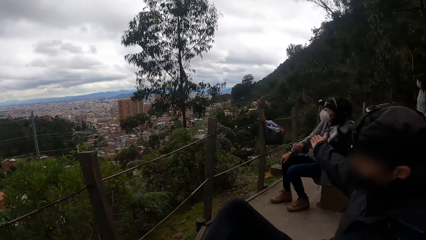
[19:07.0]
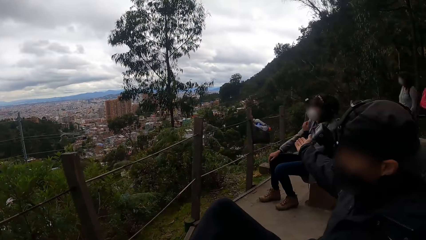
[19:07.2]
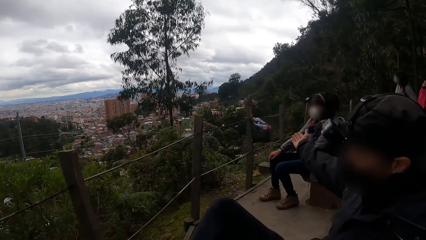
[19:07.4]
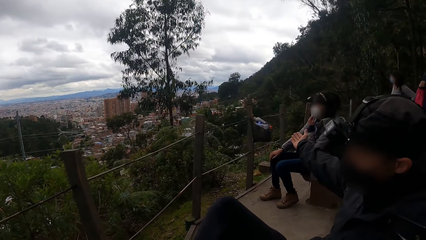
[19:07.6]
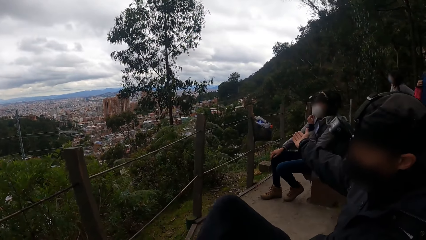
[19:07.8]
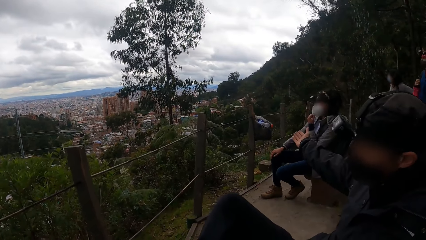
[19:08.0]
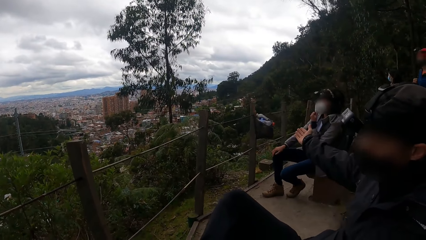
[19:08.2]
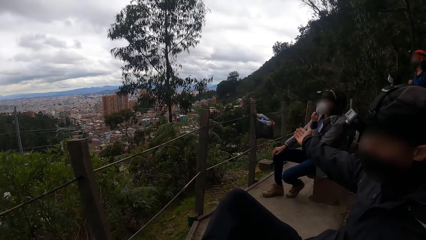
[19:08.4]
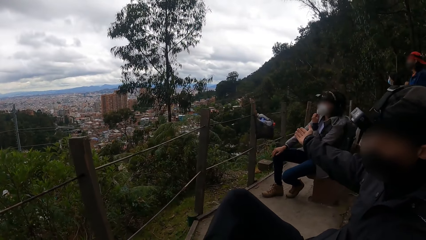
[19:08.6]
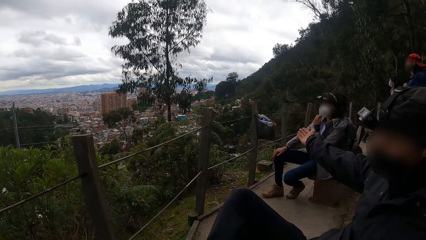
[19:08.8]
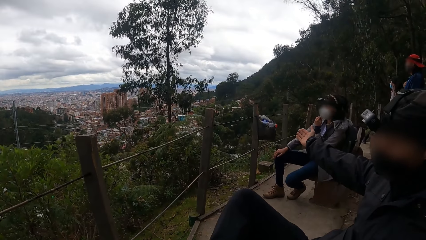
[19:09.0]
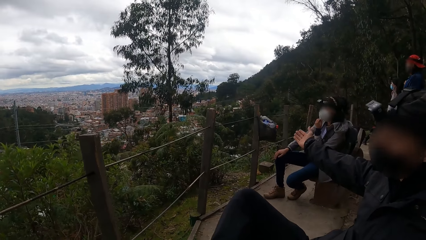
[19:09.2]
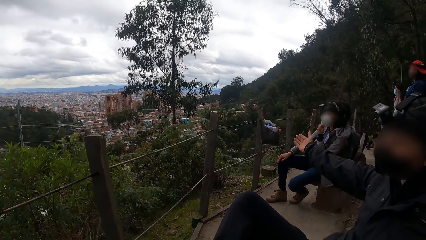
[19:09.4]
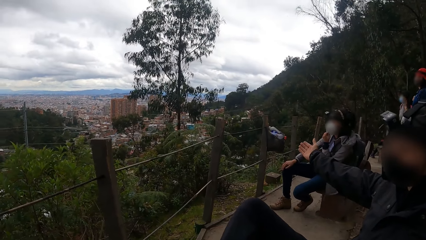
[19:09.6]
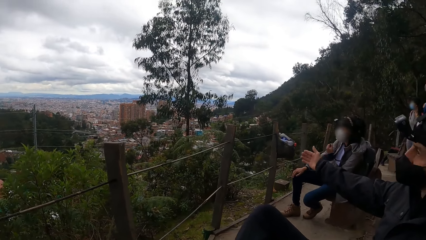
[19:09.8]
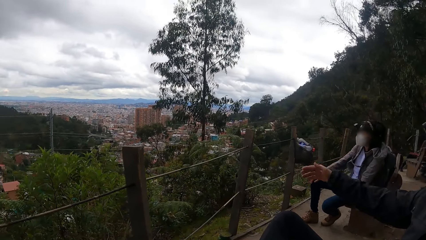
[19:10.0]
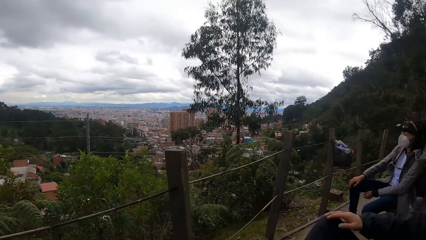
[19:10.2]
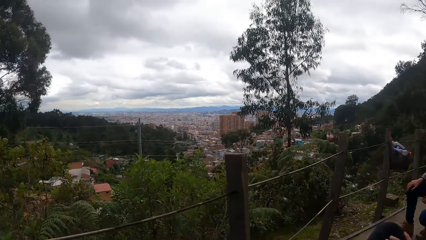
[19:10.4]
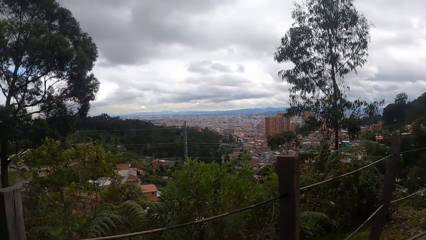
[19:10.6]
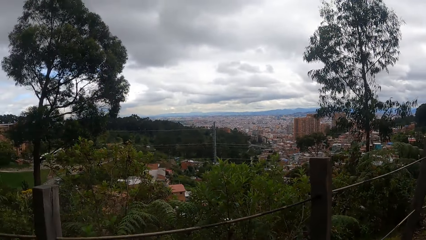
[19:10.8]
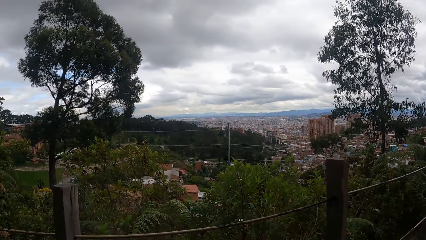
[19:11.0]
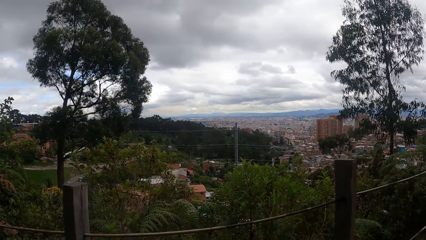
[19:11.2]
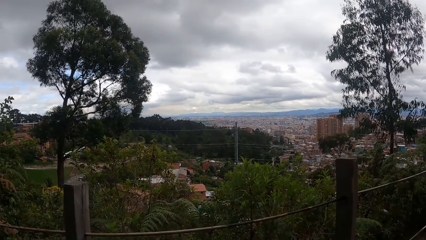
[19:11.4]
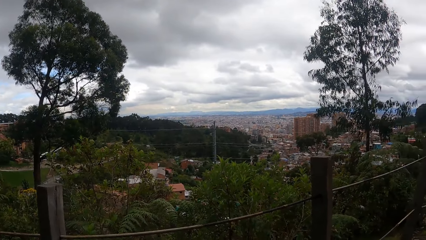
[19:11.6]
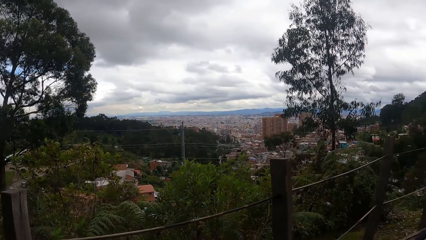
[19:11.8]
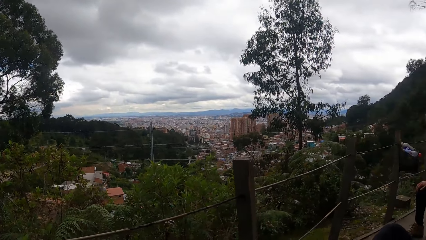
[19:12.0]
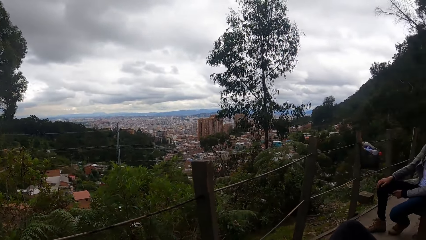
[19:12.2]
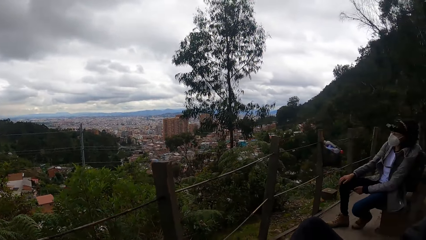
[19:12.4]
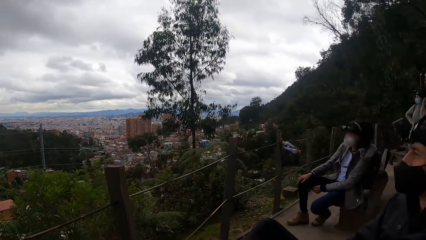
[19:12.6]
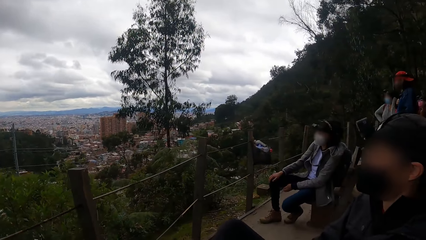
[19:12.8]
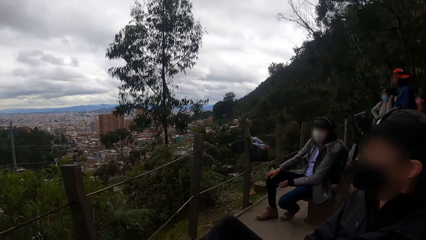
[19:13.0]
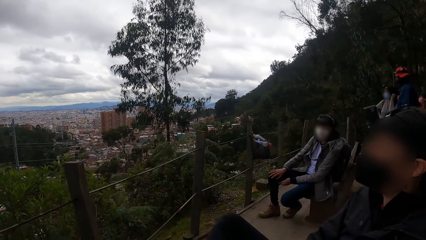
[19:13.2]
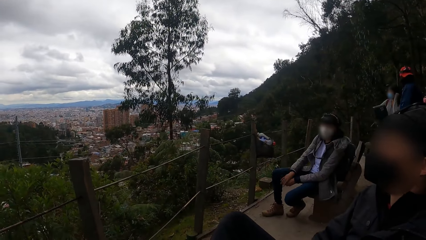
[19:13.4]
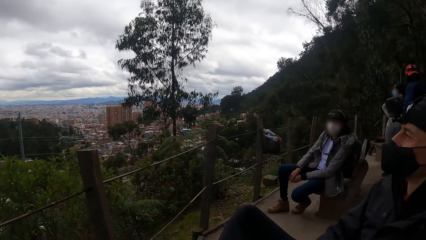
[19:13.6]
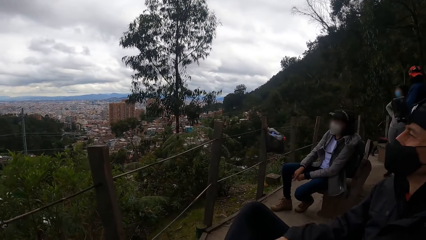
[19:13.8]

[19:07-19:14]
A man interacts with the camera wearer. The camera wearer looks to the right. The man points at the city.

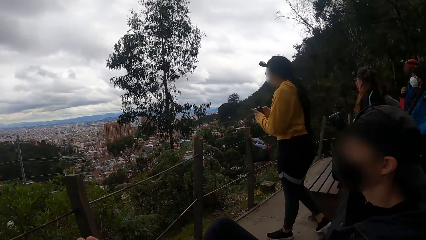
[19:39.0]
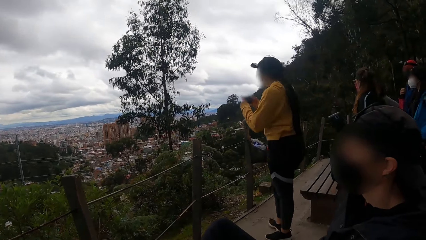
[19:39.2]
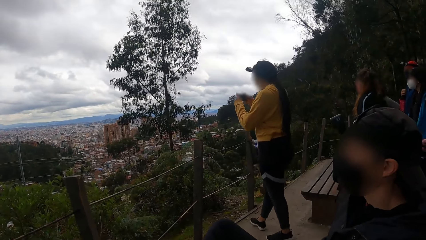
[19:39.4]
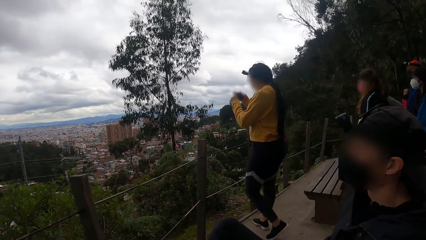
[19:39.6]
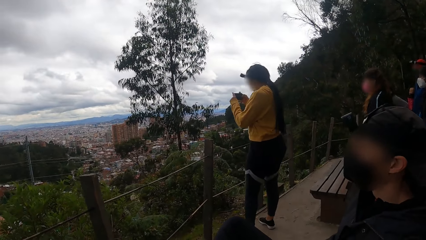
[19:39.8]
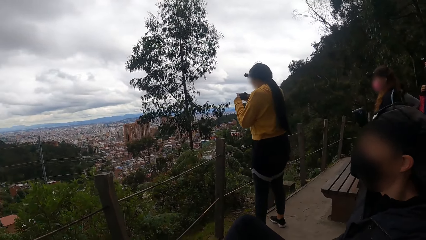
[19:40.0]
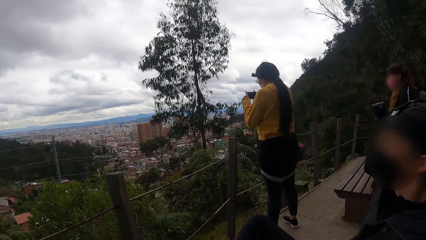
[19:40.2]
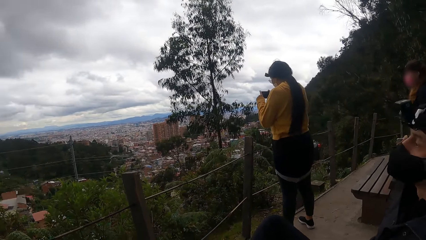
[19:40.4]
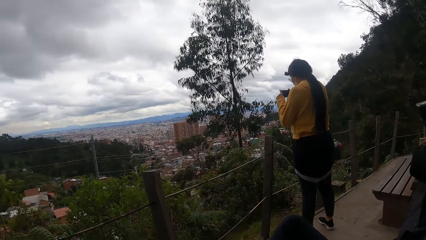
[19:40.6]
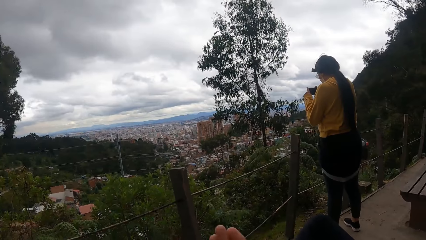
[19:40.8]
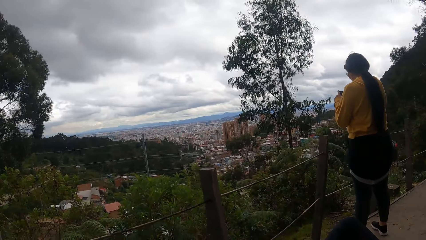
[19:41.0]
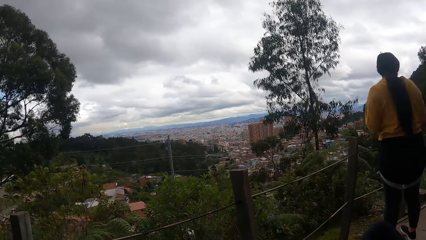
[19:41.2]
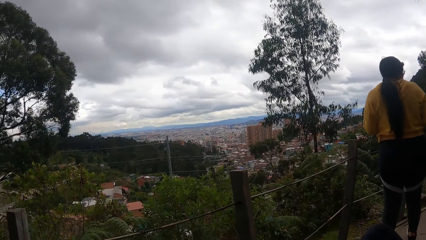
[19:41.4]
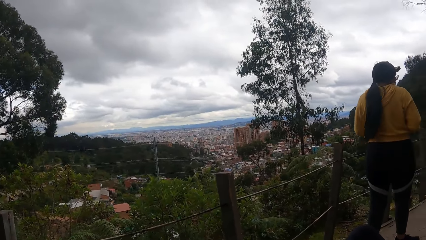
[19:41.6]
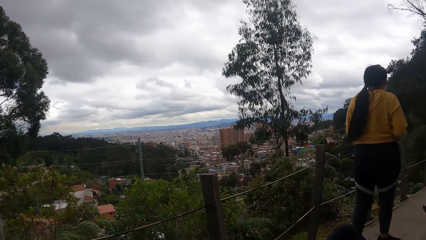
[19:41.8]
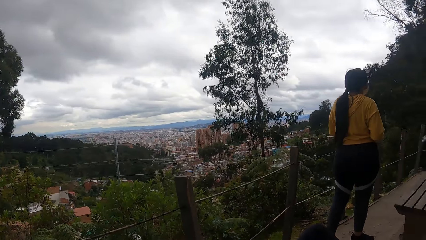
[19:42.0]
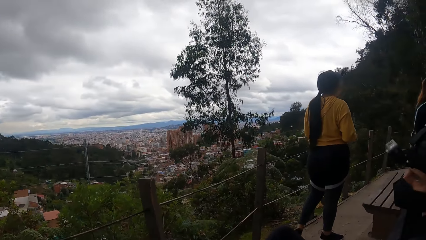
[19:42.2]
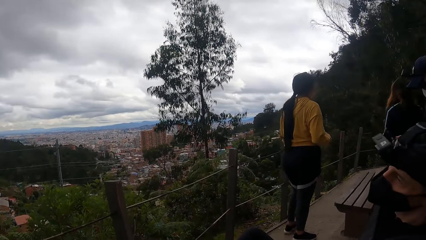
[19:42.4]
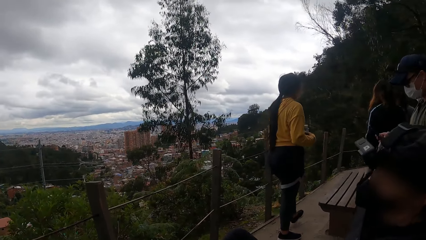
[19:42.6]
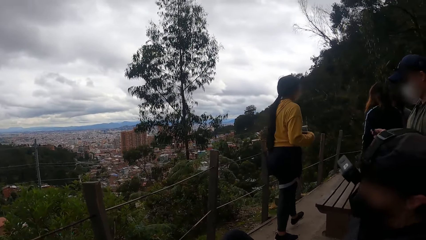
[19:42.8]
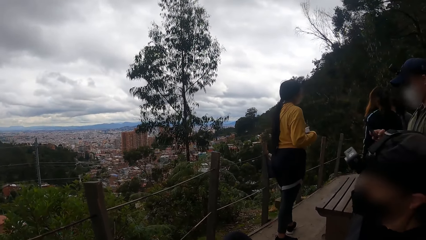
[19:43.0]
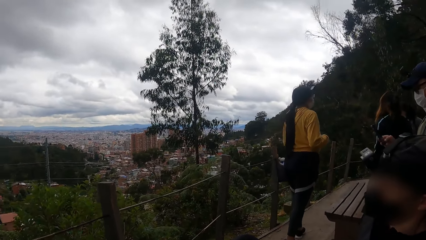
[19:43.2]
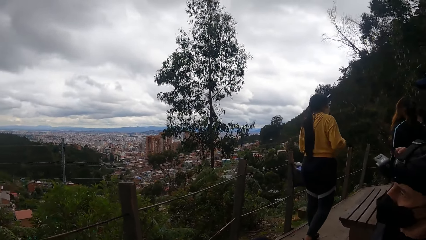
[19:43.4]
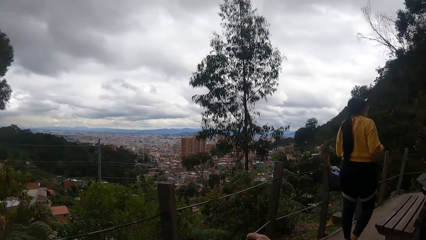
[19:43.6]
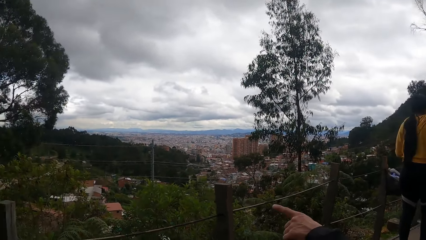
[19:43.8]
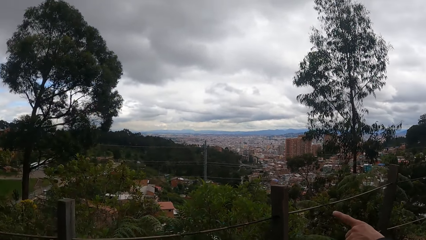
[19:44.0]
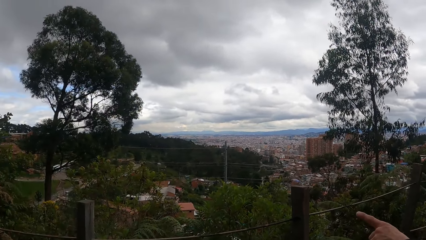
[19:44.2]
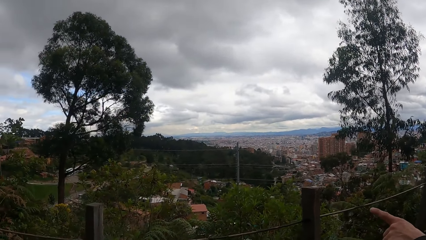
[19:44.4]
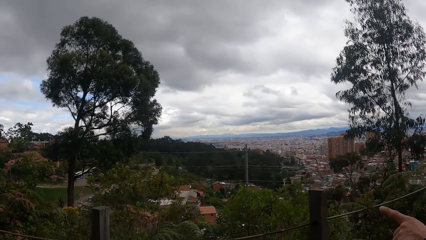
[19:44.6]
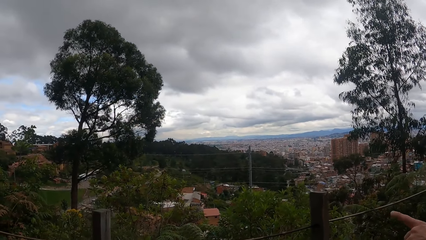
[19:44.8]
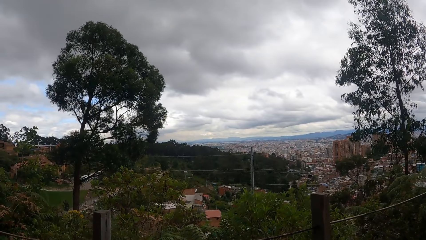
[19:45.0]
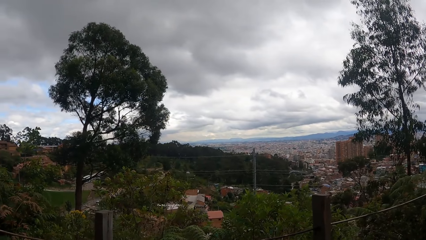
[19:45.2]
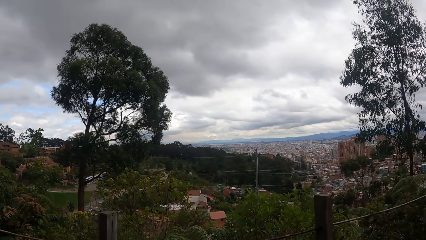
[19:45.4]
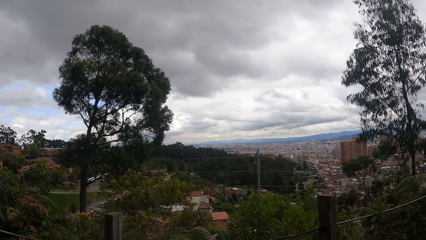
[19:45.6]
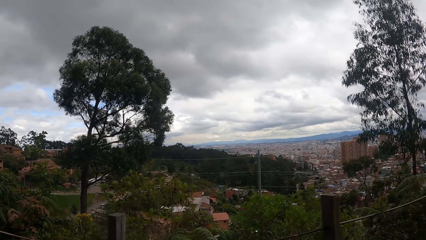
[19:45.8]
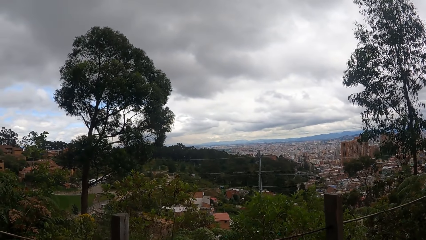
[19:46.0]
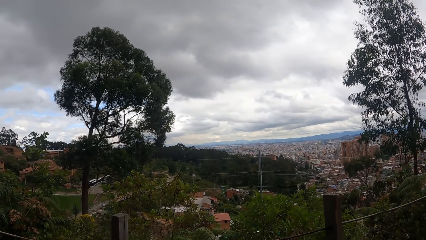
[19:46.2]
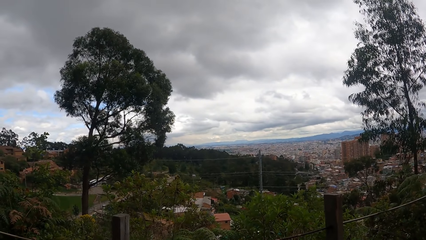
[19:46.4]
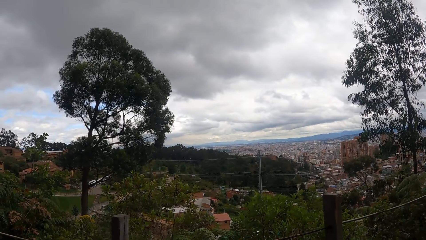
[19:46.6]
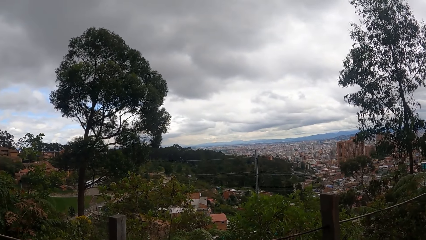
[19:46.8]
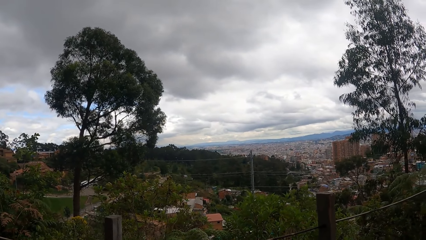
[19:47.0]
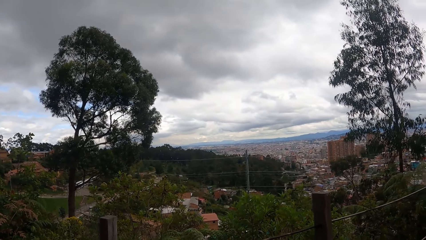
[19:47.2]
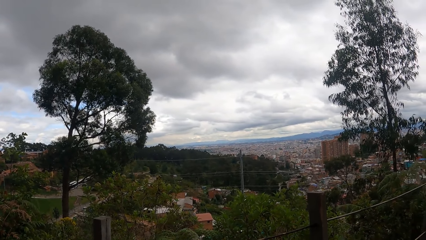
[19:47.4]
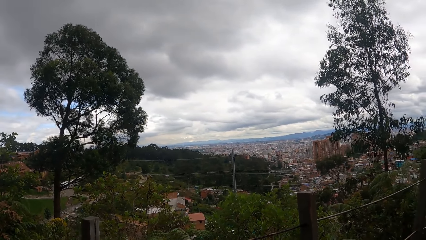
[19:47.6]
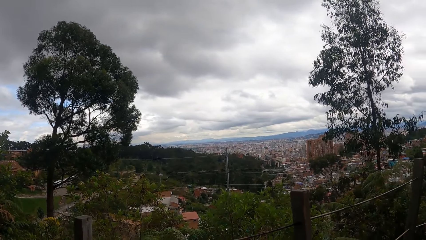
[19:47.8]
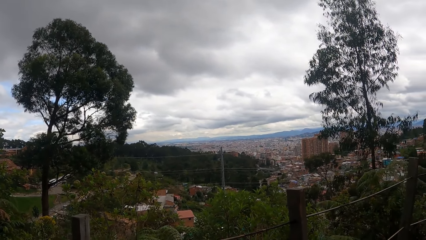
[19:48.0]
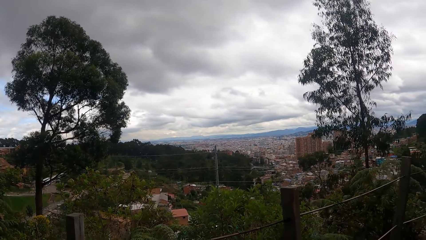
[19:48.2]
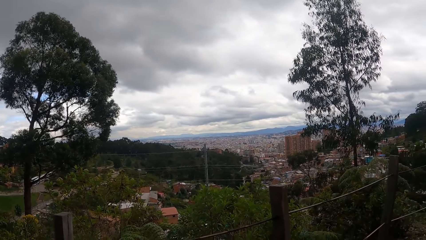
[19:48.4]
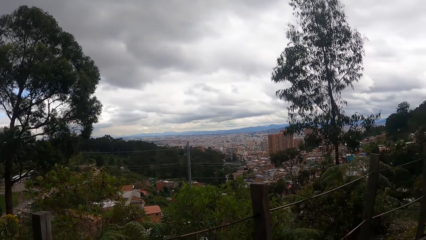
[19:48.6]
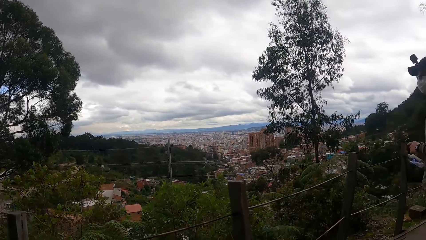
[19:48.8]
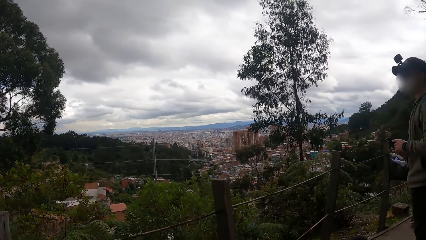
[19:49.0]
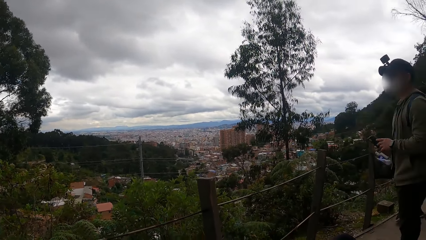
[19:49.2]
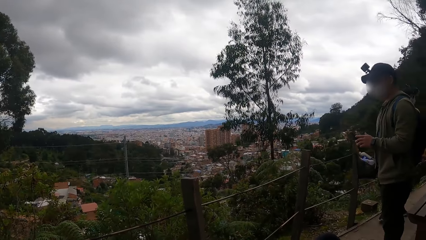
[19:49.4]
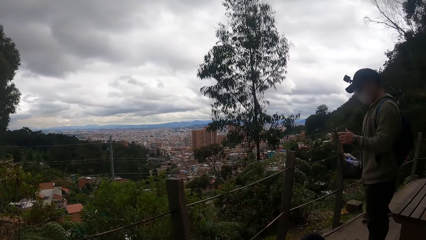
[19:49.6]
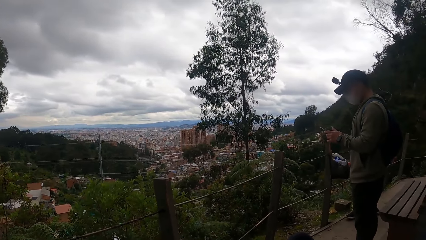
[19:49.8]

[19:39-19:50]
A woman takes a photo. The man points at the city.
